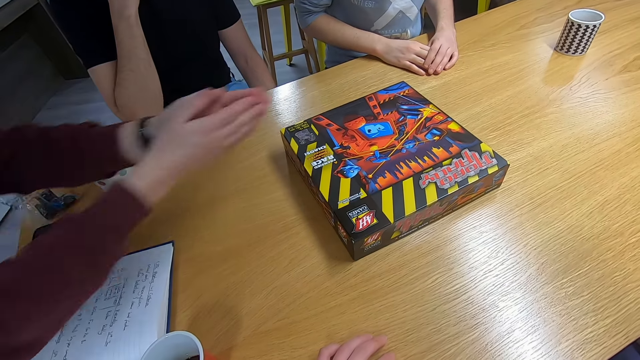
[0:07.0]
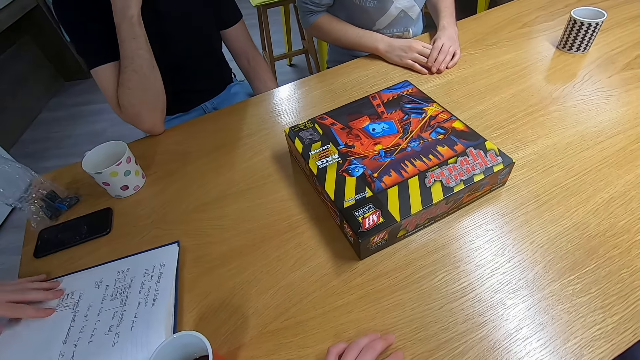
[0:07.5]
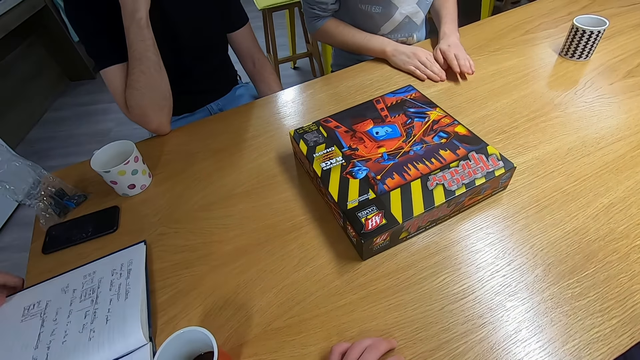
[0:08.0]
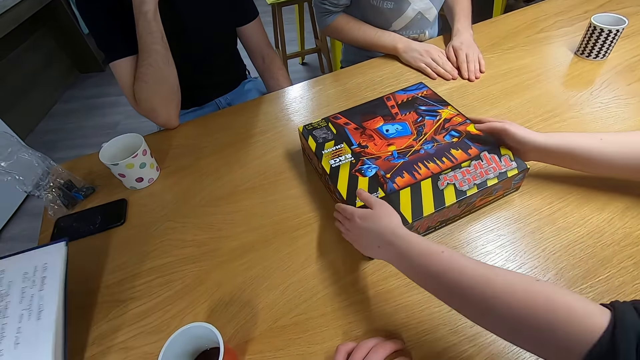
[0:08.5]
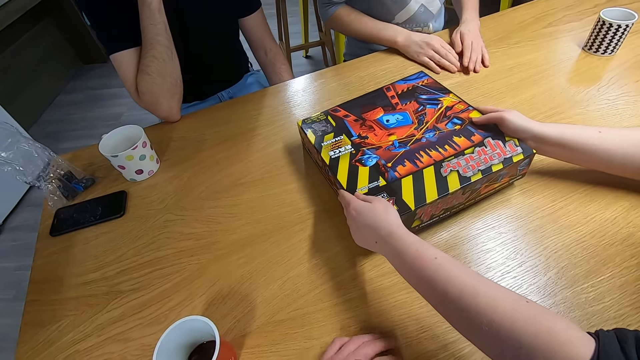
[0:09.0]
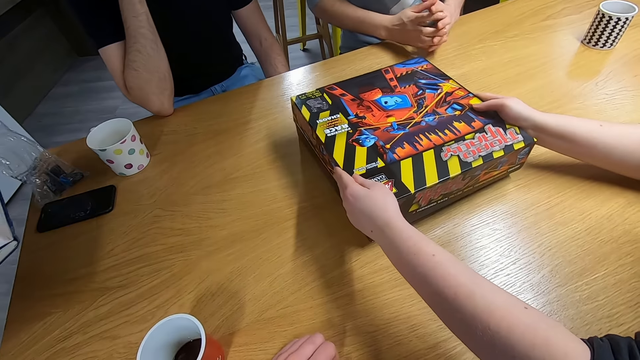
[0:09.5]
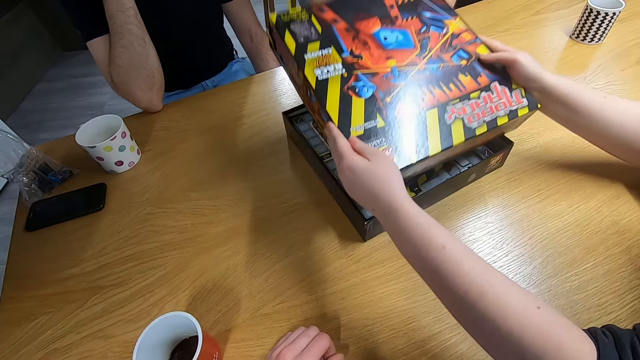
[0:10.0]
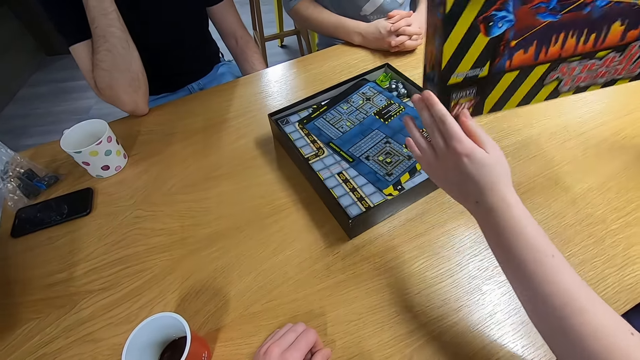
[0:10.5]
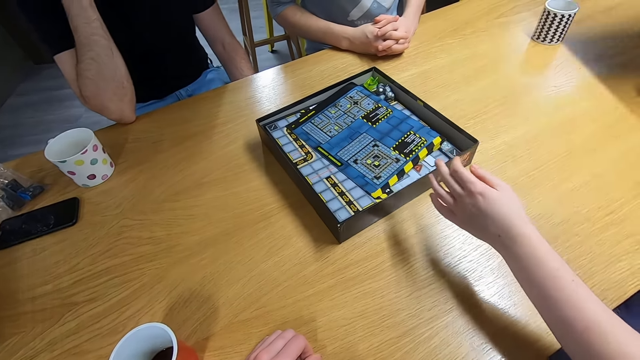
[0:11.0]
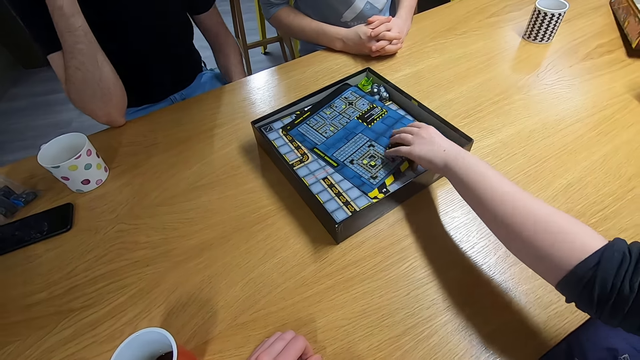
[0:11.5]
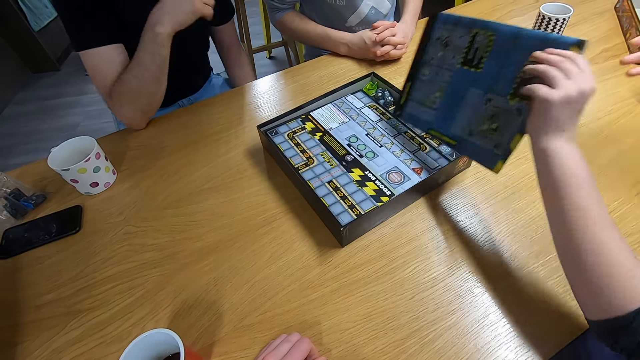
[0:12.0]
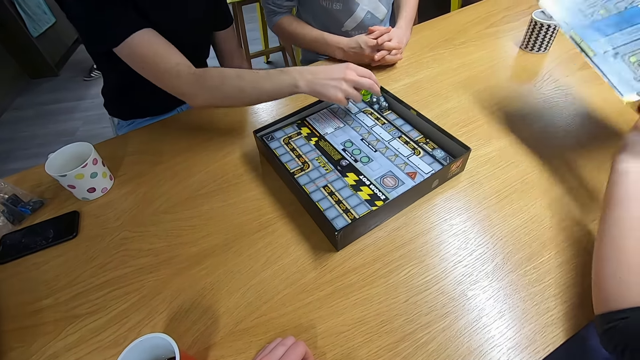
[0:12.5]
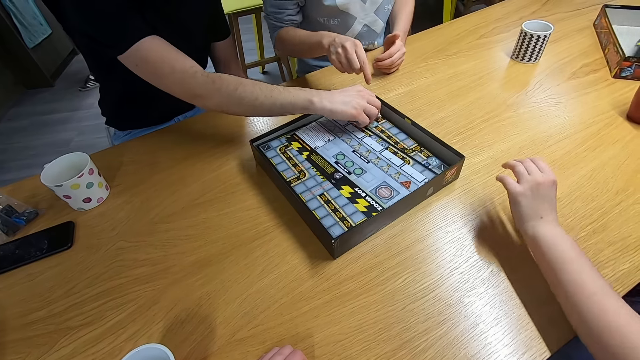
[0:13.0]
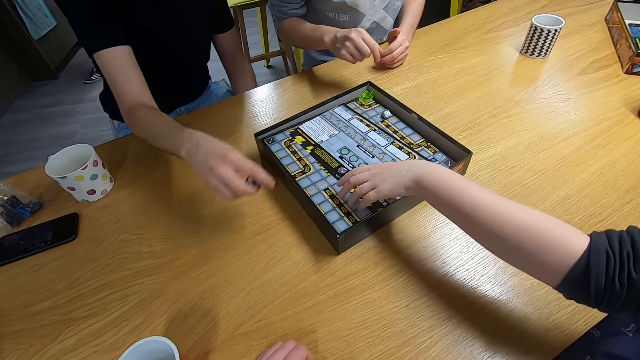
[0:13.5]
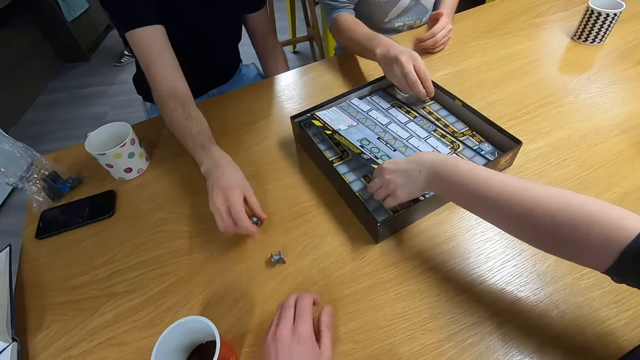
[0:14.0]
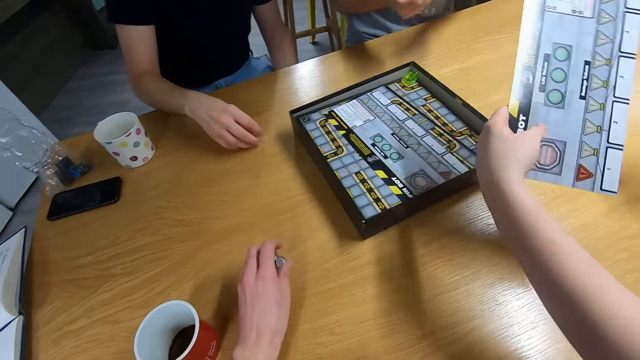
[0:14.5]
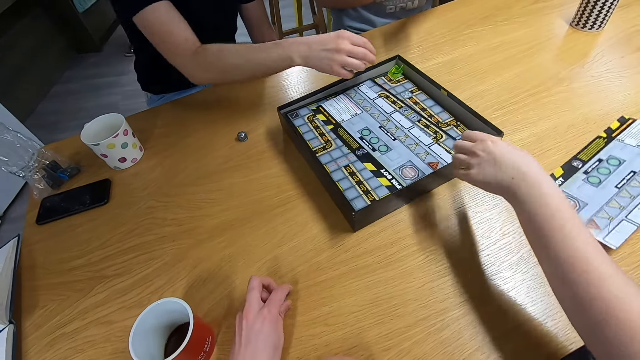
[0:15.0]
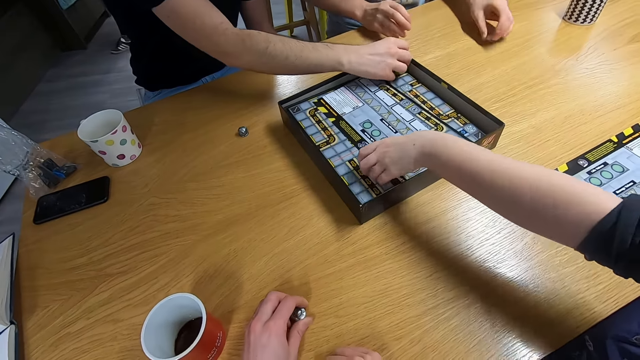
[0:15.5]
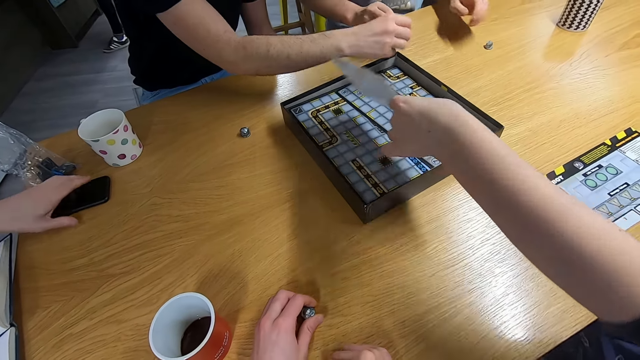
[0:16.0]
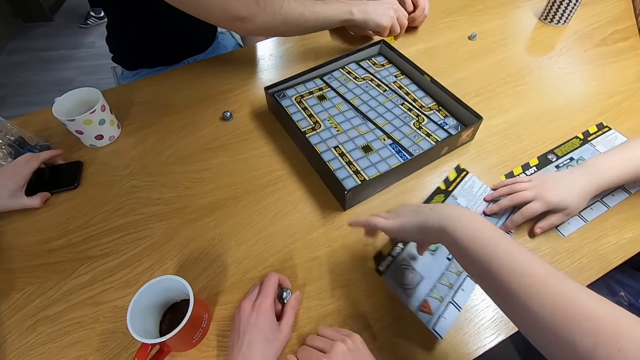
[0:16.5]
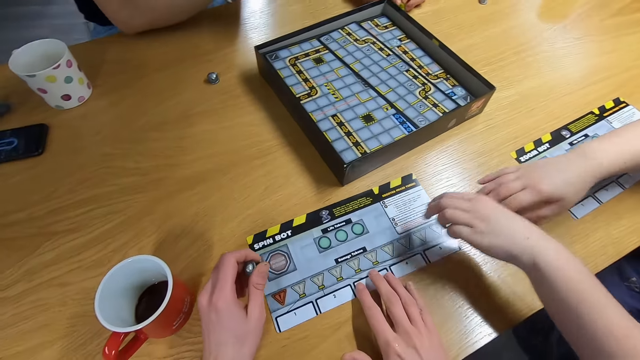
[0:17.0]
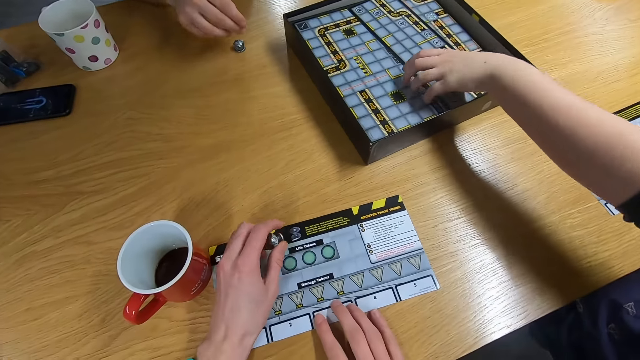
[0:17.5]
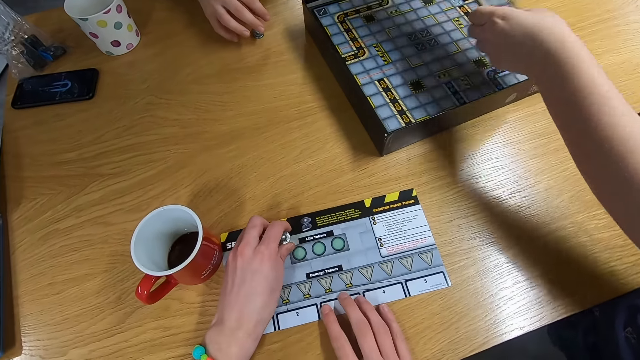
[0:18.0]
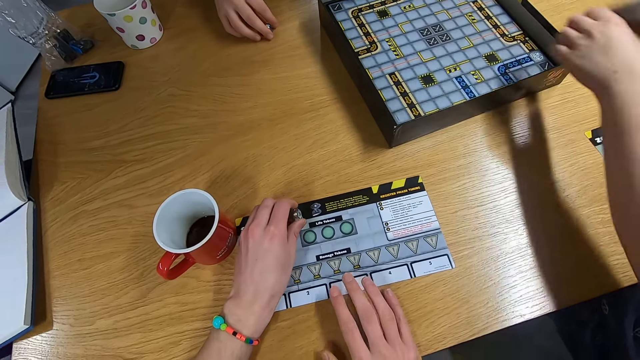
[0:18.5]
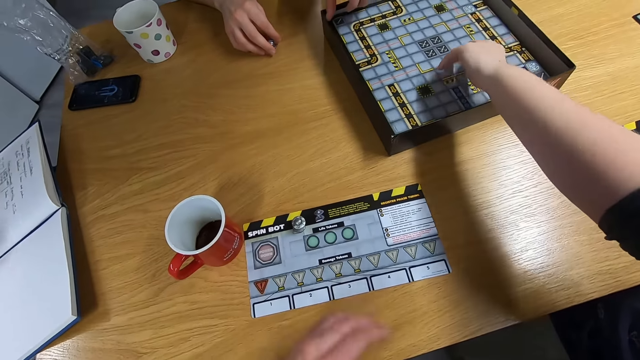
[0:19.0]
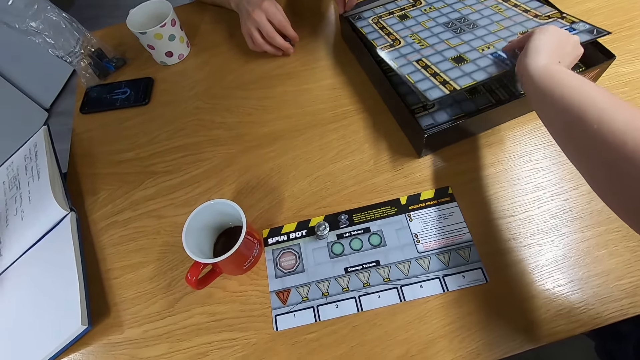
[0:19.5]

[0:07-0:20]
A man pulls the book with the left hand. A lady swings both hands and opens the box with both hands. The camera wearer drops the box on the desk. The lady picks up the board game with the left hand. The camera wearer moves the board game to the right hand. Another man picks up a board game piece with the right hand. A third man picks up a board game piece with the right hand. The camera wearer picks up a board game piece with the right hand. The lady picks up the board game with the left hand. The second man puts the board game piece on the desk. The camera wearer holds a marker. They move the board game to the right hand. The lady drops the board game on the desk. The second man picks up a board game piece with the right hand. The lady picks up the board game with the left hand. The second man puts the board game piece on the desk. The lady drops the board game piece on the desk. The camera wearer pulls the board game. They place hands on the paper board. The lady picks up the board game with the left hand.

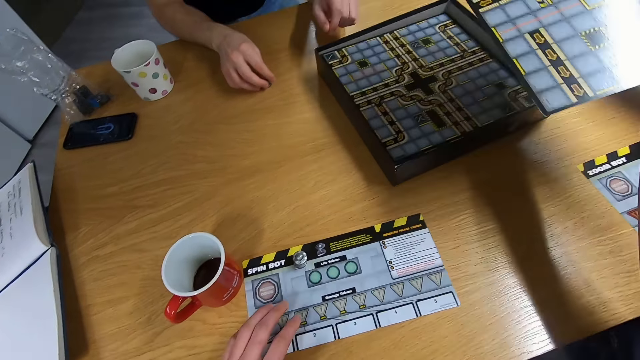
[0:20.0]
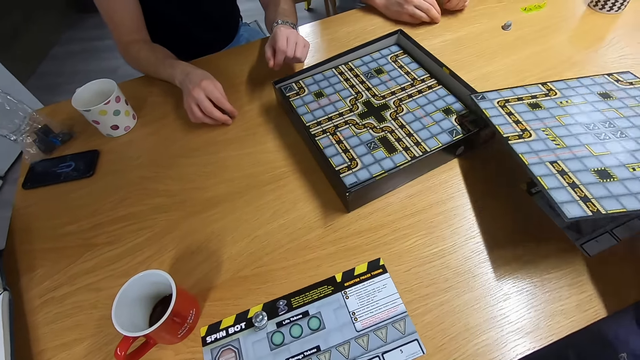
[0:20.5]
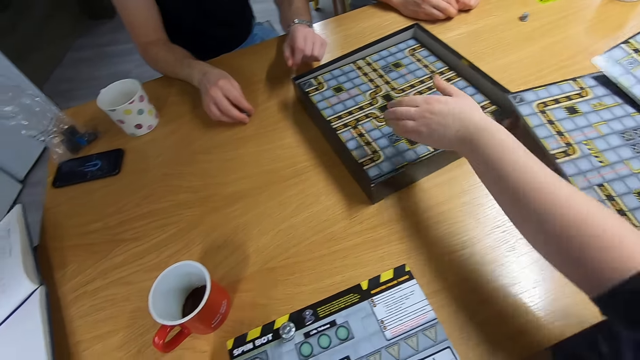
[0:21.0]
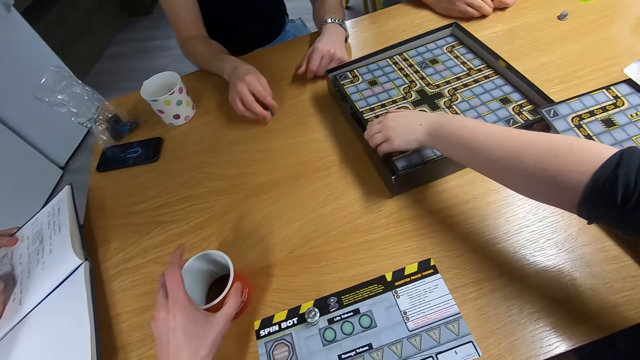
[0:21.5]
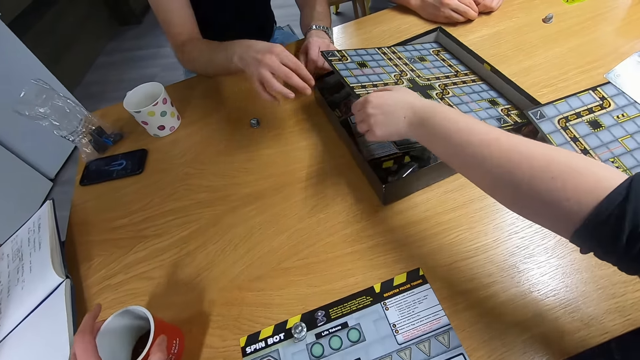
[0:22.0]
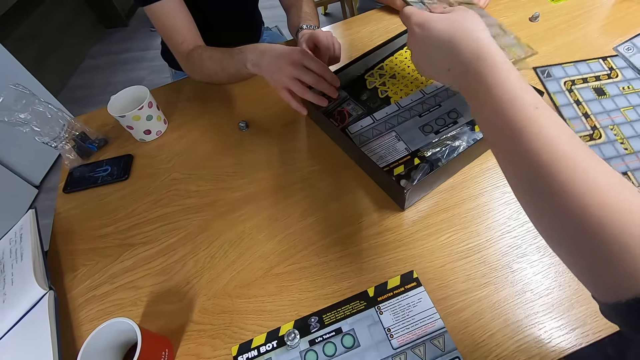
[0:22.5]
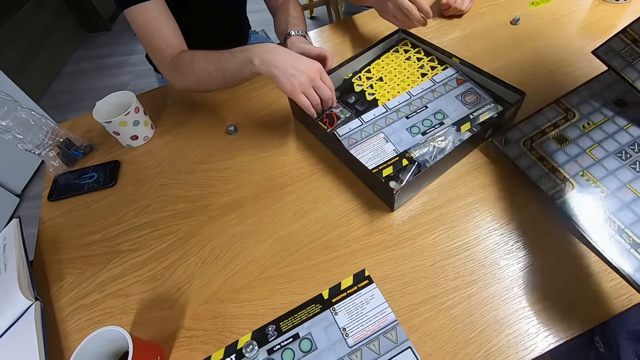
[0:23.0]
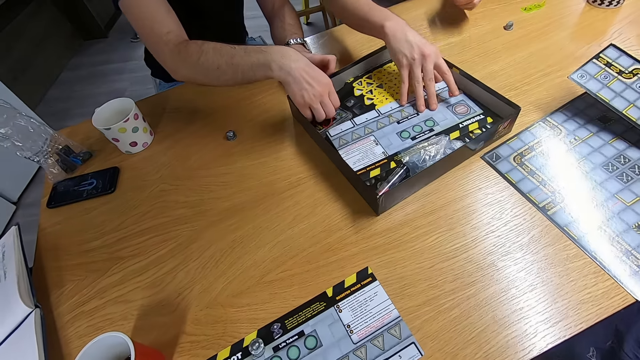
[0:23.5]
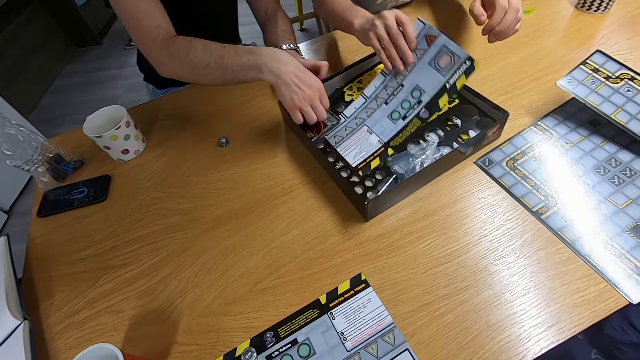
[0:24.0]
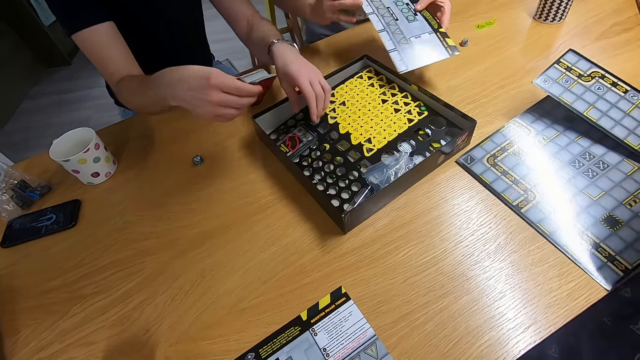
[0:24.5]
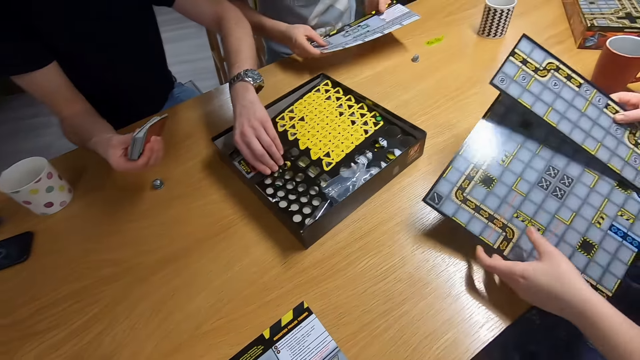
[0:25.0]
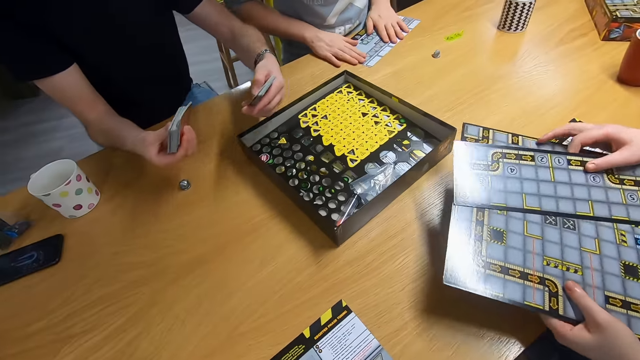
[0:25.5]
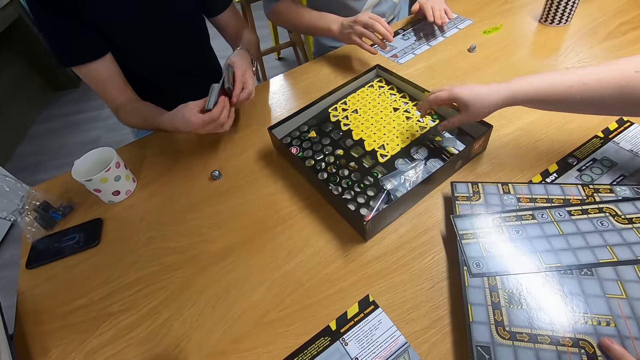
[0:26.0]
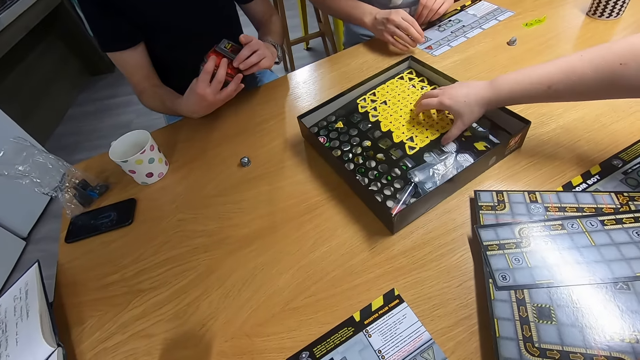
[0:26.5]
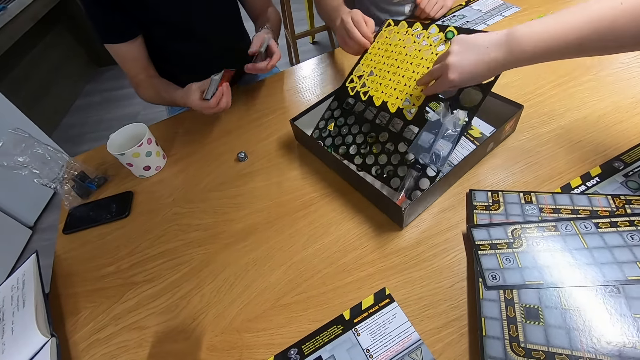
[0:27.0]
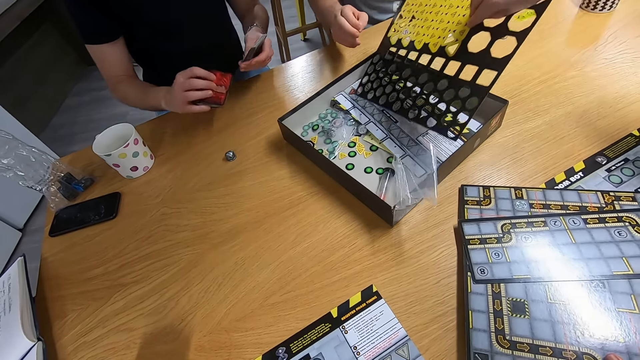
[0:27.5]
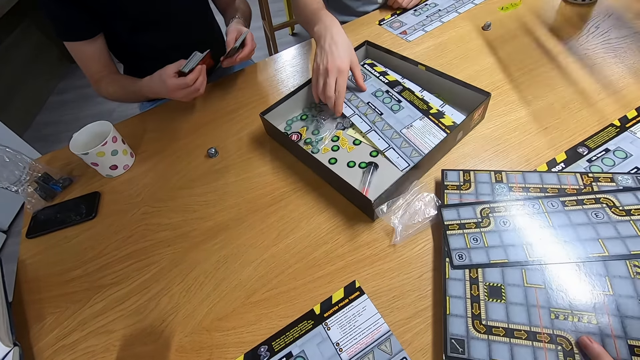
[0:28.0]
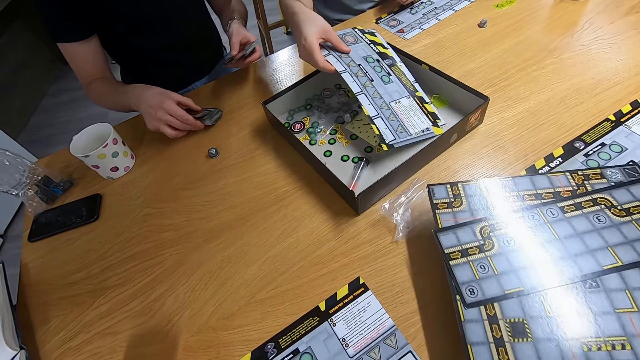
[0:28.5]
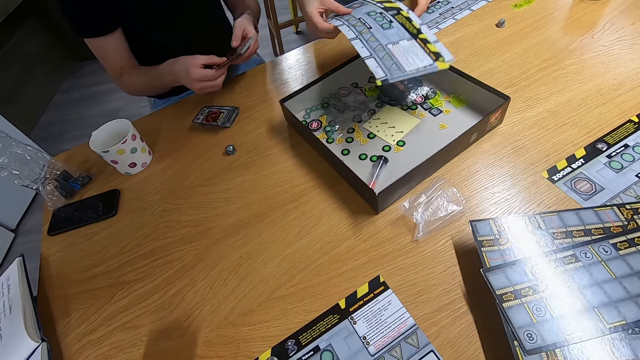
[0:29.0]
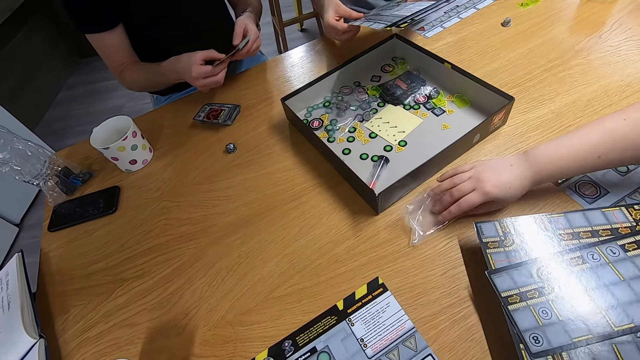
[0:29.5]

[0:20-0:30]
The camera wearer pulls the board game with the left hand. They pull the coffee mug aside with the left hand. A man swings the right hand. Another man picks up the board game with the right hand. The camera wearer picks up the cards with the right hand. They pick up the cards with the left hand. A lady swings the right hand and picks up something with the right hand. The other man picks up the board game with the right hand. The first man drops the cards on the desk and shuffles the cards on the hand.
